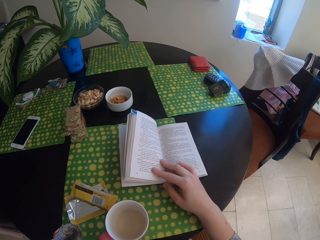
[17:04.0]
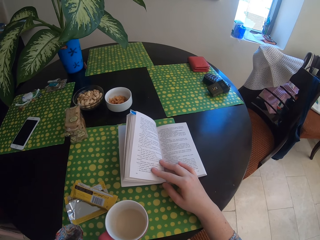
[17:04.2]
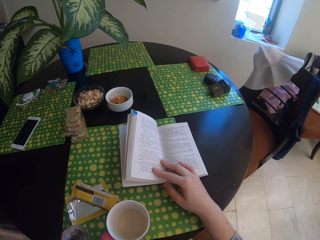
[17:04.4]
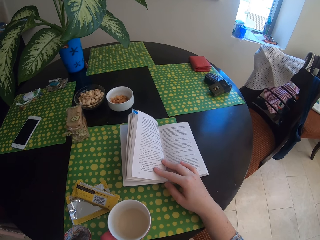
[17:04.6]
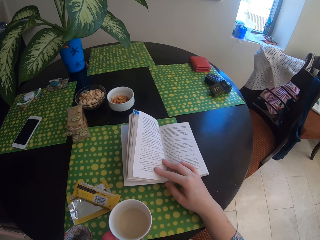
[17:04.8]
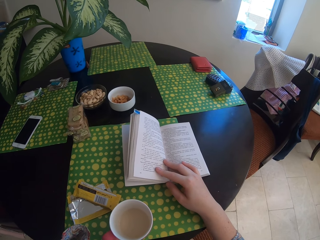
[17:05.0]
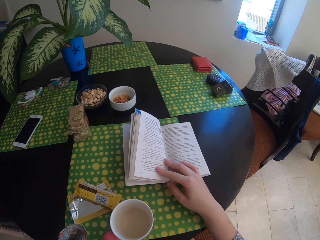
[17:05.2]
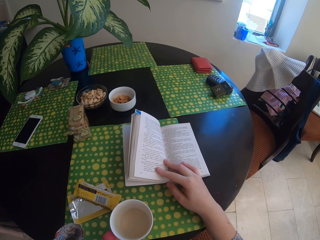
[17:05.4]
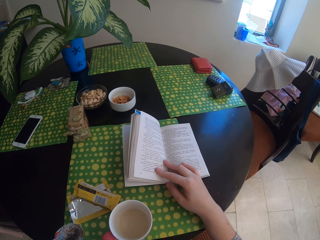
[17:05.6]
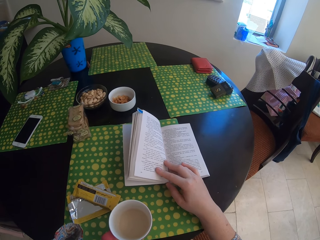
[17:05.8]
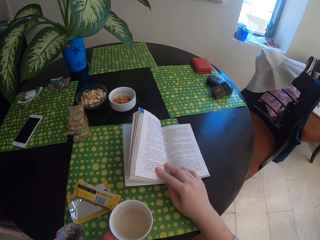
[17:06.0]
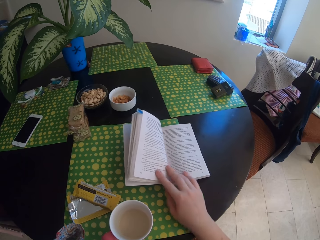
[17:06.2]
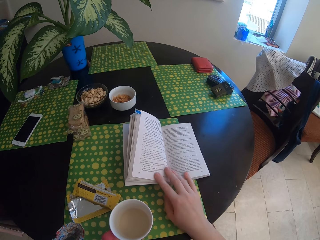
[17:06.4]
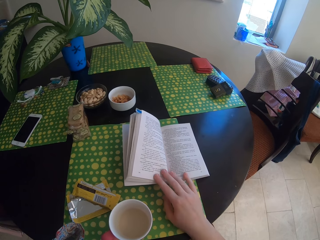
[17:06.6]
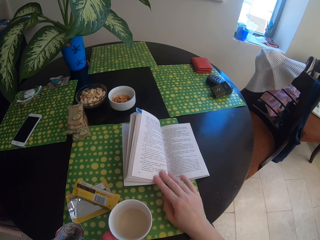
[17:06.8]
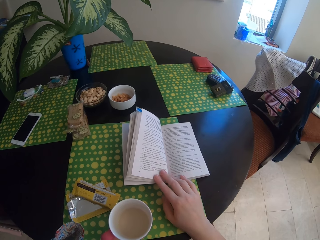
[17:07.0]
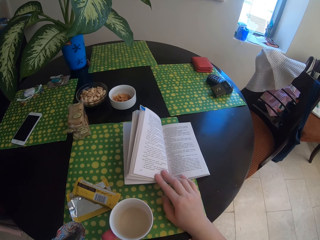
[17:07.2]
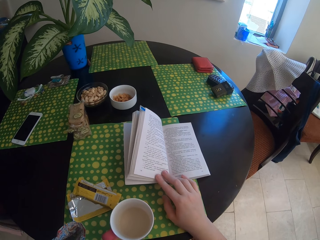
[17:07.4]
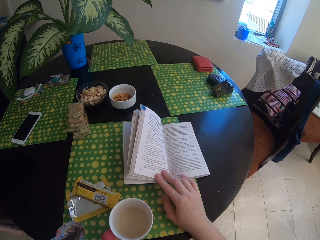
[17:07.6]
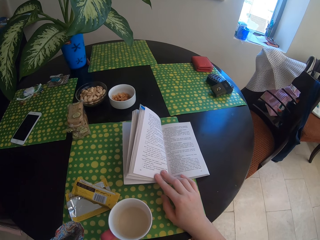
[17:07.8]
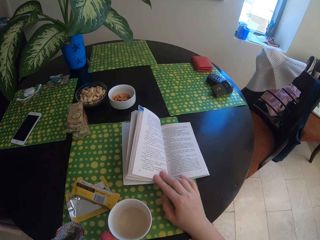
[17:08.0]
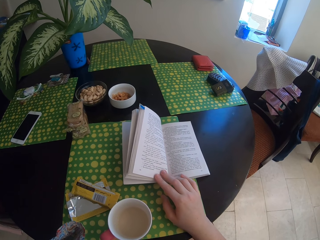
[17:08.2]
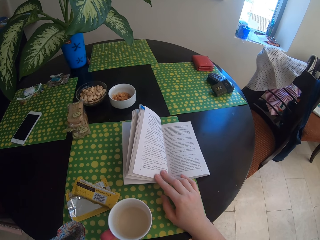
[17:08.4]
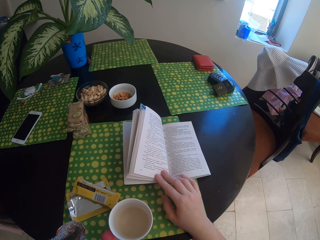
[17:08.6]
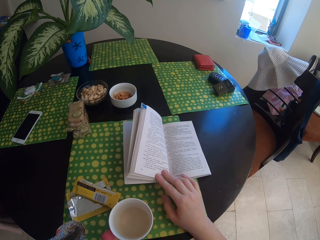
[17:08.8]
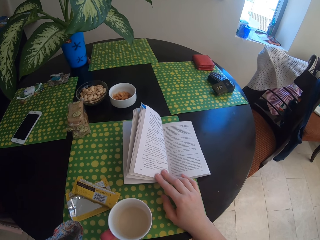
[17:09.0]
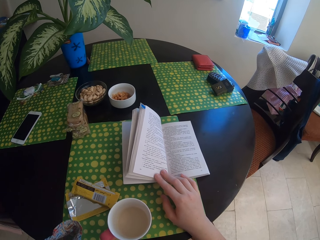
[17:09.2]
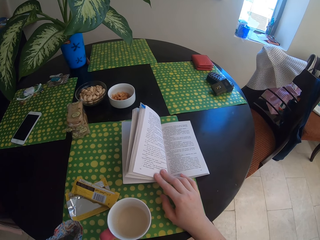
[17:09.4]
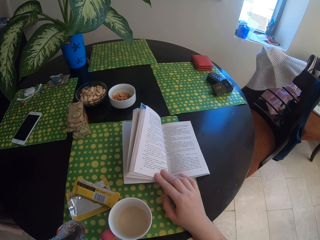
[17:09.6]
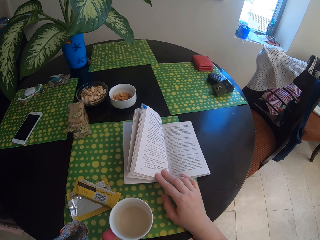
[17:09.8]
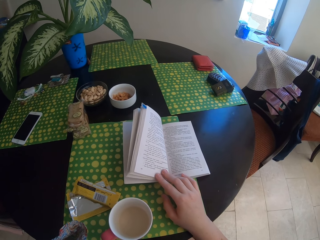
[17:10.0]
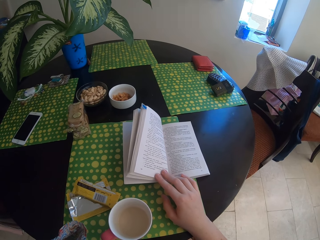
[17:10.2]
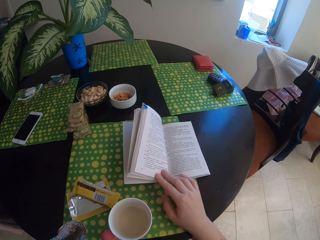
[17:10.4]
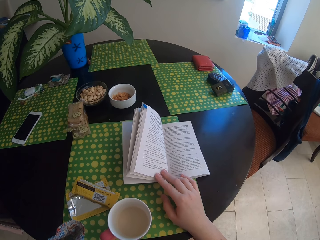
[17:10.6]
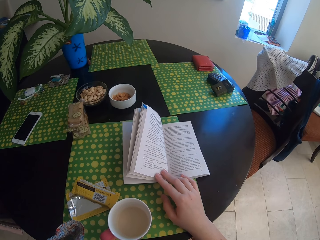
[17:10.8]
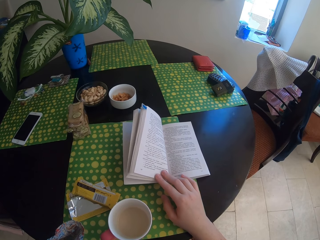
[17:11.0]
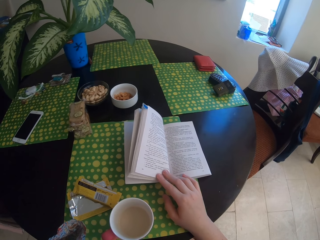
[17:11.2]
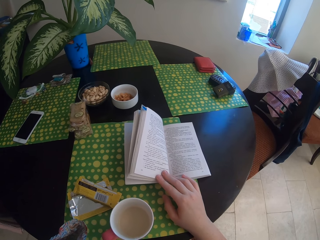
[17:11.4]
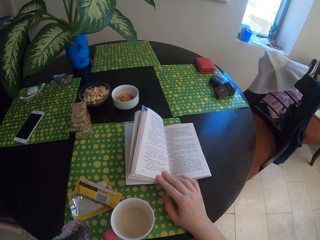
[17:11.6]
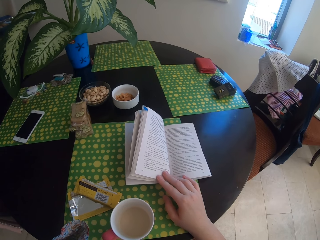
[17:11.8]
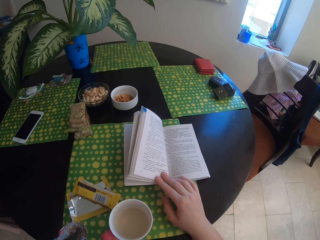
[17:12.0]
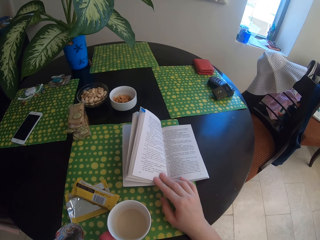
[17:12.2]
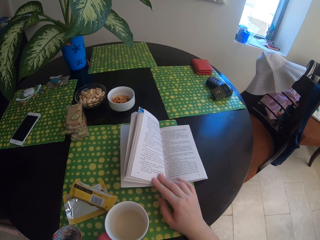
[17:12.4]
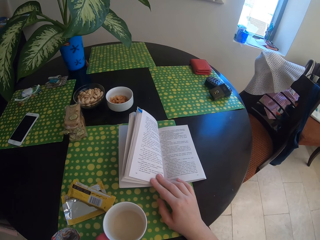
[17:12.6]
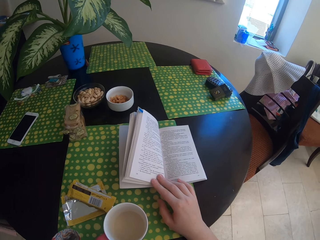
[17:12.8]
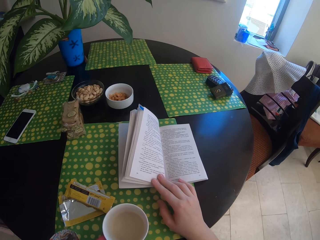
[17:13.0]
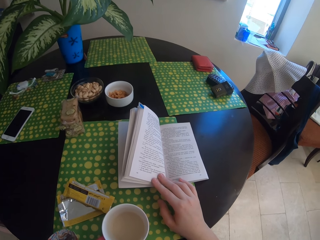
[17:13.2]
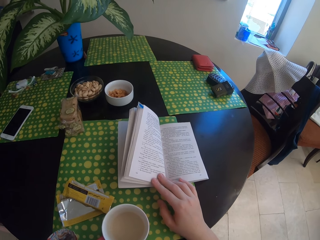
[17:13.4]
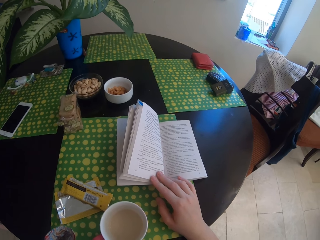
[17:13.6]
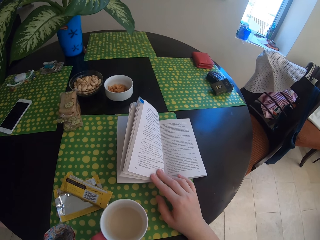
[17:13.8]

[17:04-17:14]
The camera wearer moves a hand on the book. They hold the book.

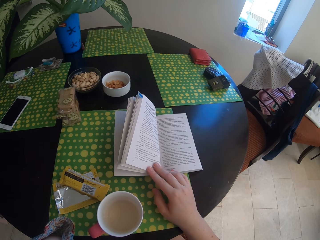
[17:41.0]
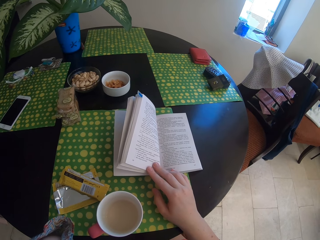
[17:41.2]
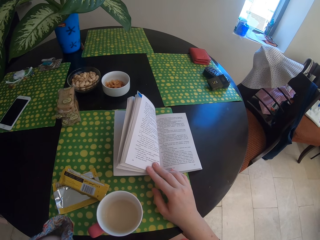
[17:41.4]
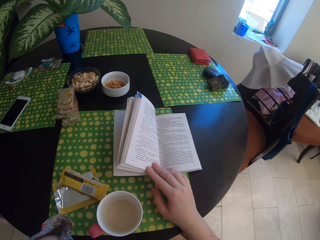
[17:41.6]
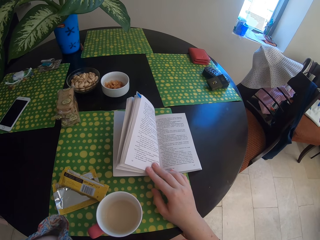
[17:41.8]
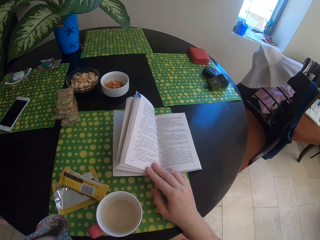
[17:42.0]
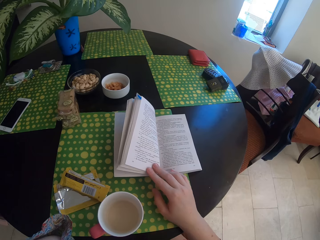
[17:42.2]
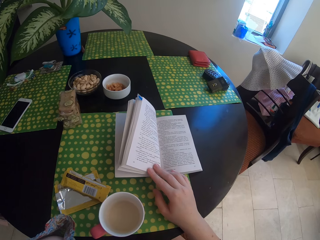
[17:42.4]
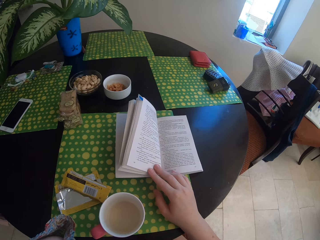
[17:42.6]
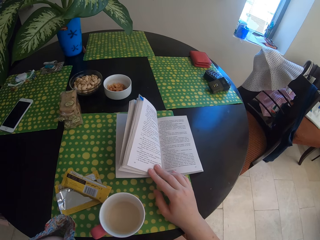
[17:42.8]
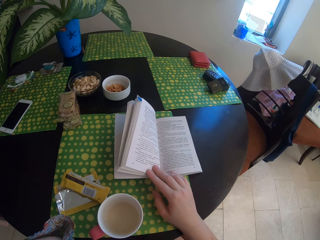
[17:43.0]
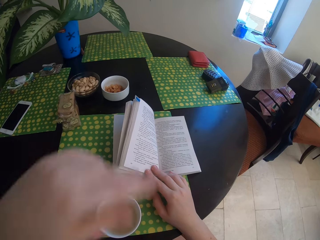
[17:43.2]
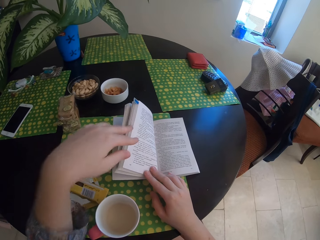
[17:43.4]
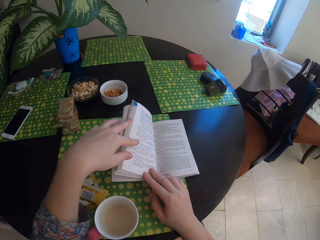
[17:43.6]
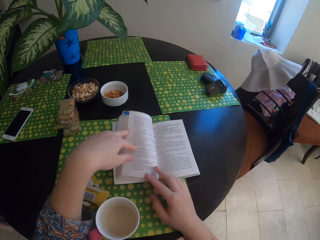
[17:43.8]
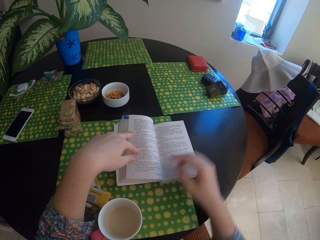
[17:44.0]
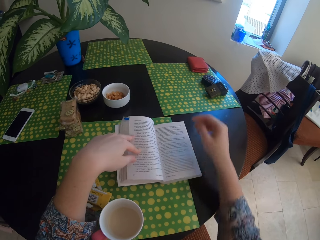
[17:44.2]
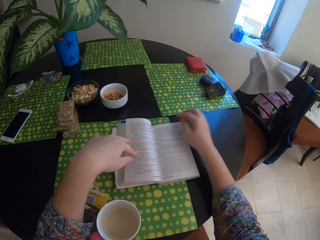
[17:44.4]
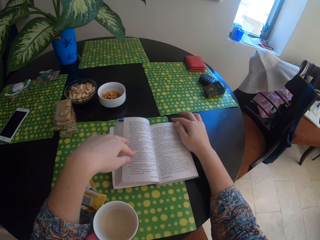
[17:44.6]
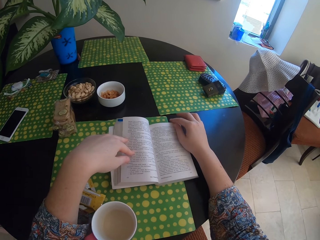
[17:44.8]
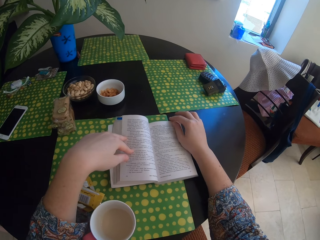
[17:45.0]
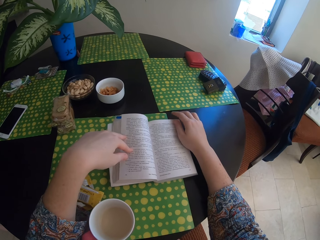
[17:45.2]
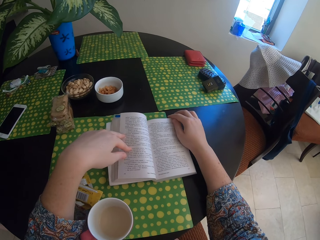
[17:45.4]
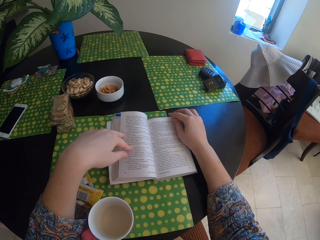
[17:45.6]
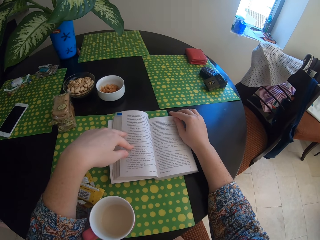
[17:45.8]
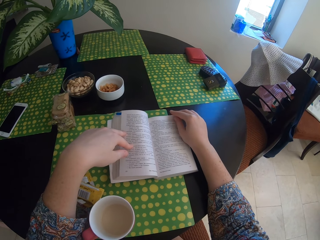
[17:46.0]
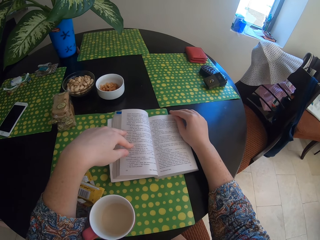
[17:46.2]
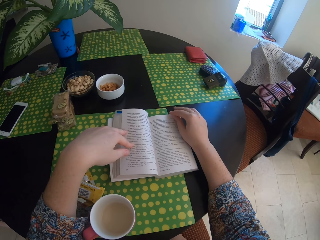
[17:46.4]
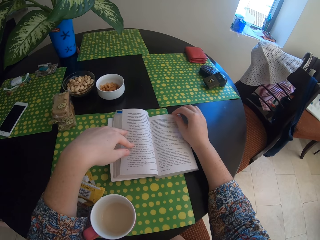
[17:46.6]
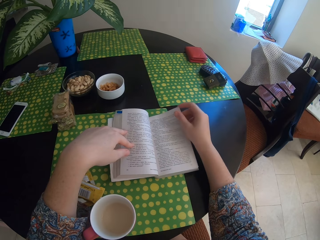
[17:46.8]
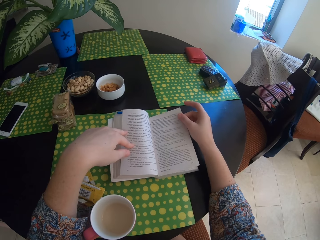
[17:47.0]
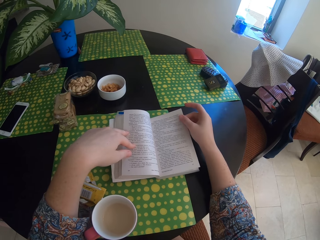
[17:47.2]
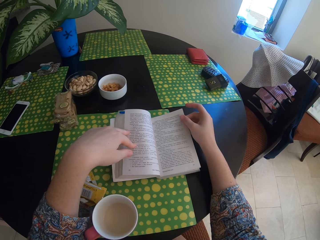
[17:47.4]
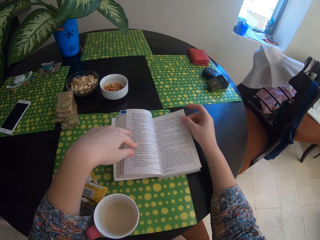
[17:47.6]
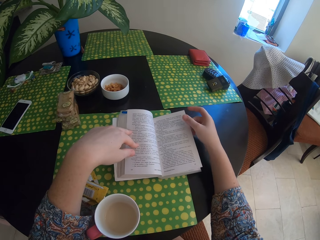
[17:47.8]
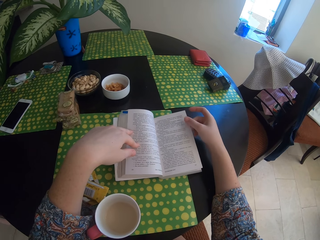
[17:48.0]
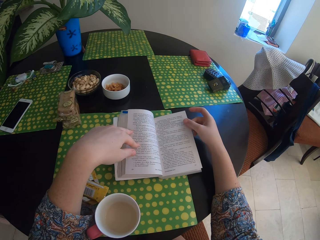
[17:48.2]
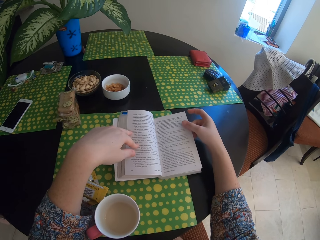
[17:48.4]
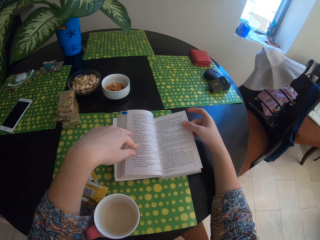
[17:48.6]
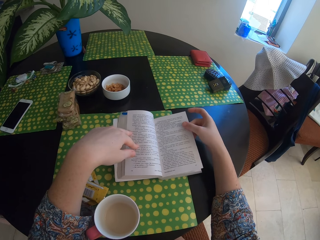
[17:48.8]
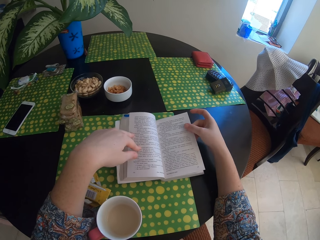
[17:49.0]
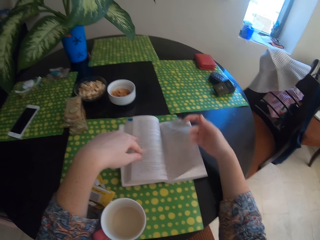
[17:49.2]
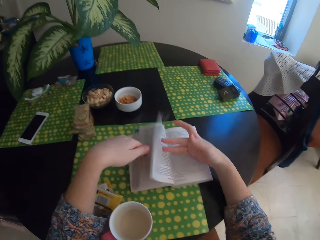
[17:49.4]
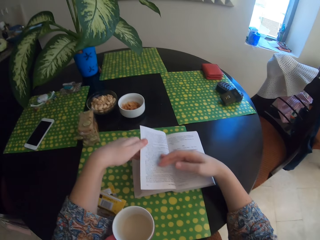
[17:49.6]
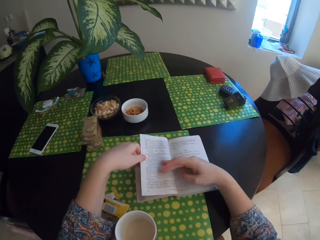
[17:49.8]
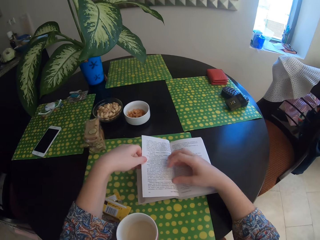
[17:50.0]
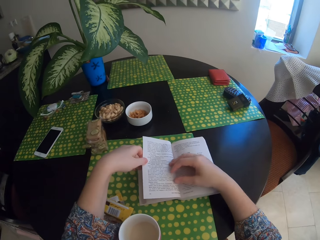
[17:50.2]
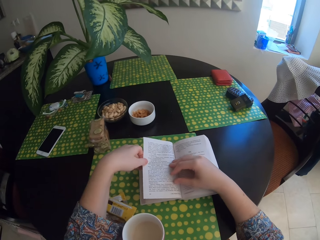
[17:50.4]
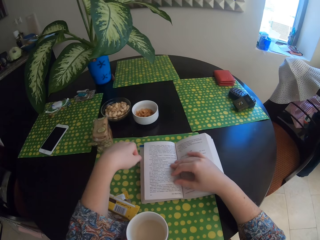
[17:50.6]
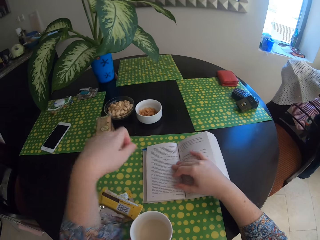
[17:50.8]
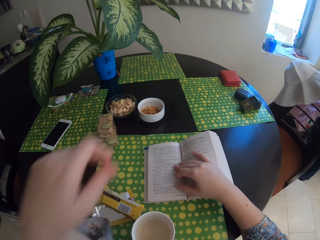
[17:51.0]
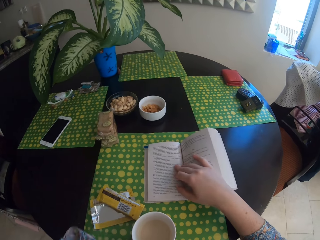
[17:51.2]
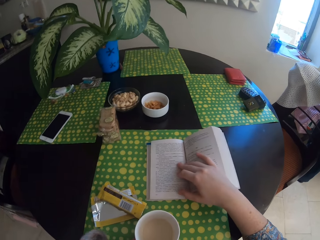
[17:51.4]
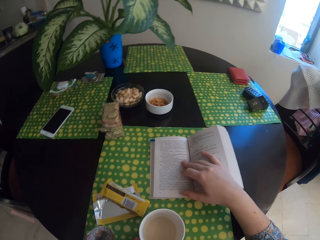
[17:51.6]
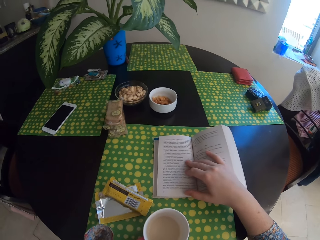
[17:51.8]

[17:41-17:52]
The camera wearer swings a hand. They hold the book. They swing a hand. They hold the page of the book. They turn the page of the book. They peruse the book. They hold the book. They swing a hand. They touch something.
